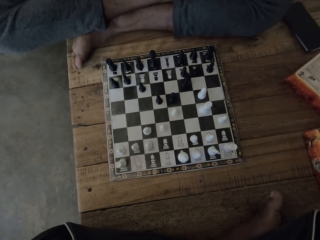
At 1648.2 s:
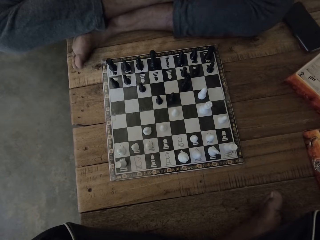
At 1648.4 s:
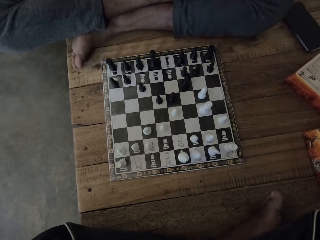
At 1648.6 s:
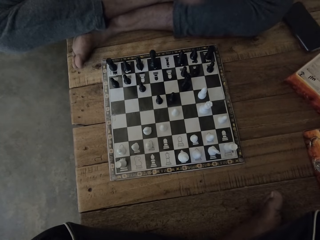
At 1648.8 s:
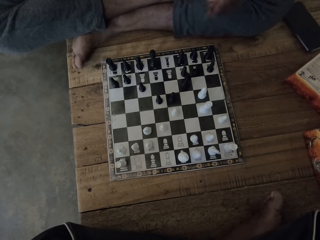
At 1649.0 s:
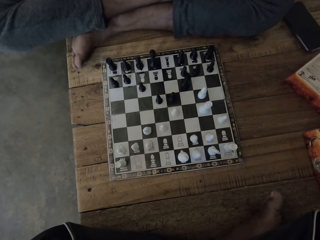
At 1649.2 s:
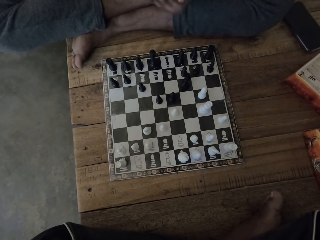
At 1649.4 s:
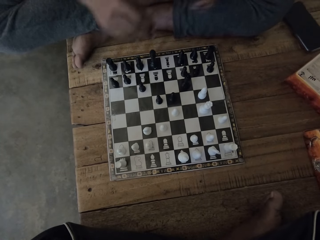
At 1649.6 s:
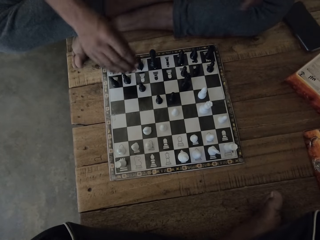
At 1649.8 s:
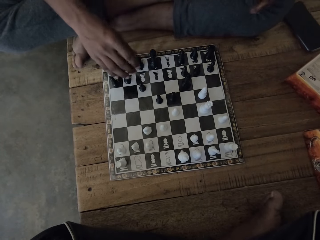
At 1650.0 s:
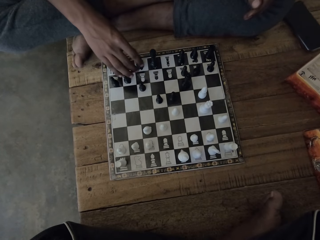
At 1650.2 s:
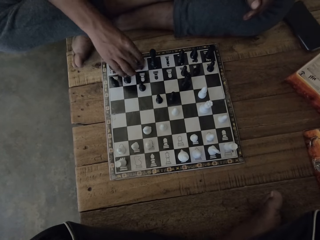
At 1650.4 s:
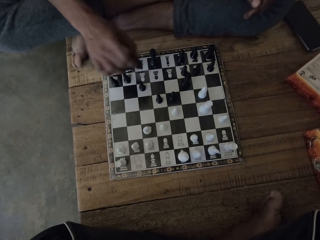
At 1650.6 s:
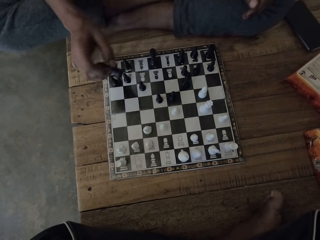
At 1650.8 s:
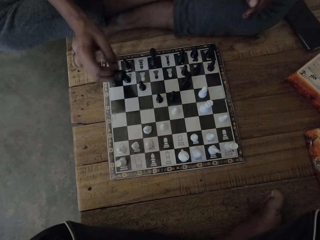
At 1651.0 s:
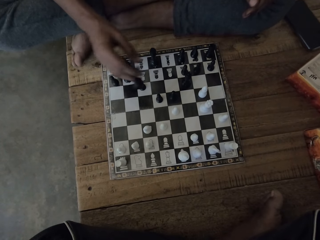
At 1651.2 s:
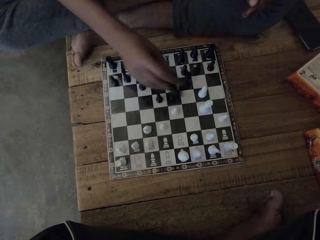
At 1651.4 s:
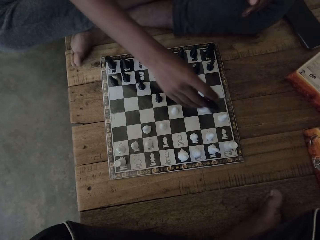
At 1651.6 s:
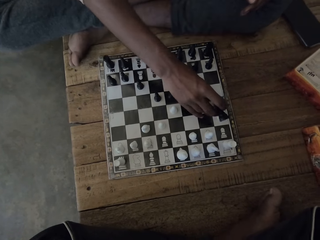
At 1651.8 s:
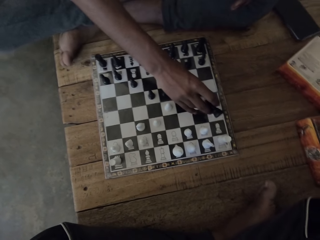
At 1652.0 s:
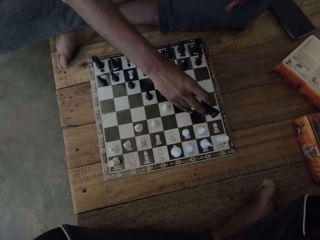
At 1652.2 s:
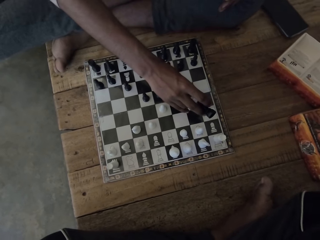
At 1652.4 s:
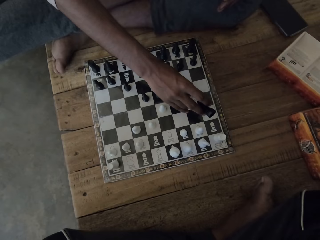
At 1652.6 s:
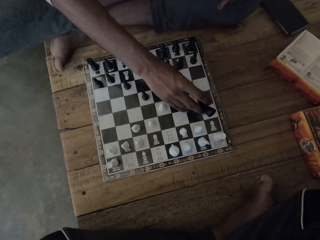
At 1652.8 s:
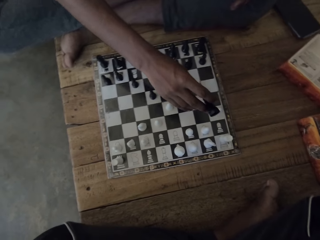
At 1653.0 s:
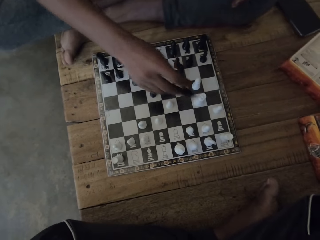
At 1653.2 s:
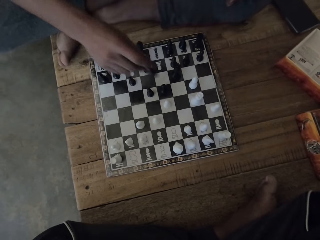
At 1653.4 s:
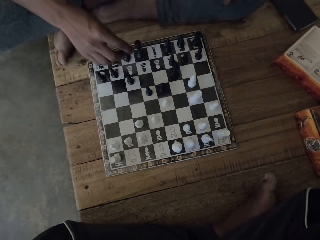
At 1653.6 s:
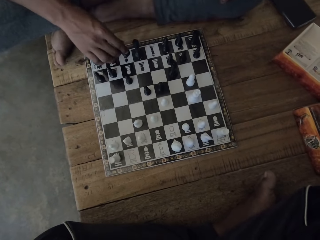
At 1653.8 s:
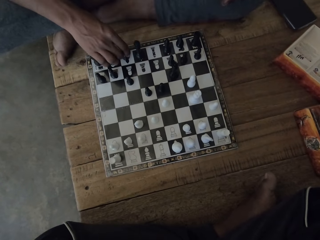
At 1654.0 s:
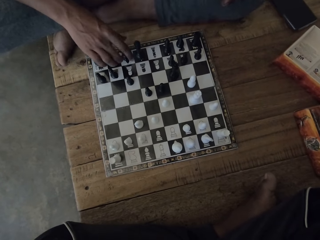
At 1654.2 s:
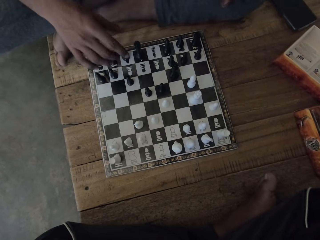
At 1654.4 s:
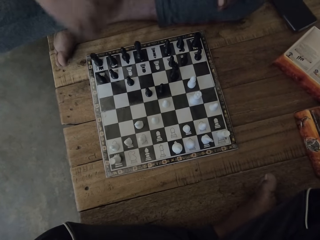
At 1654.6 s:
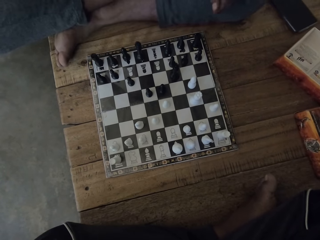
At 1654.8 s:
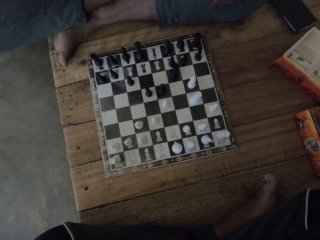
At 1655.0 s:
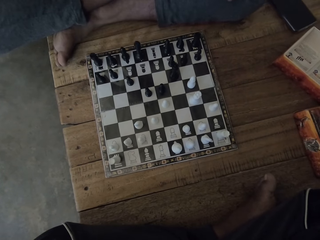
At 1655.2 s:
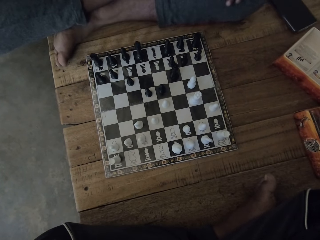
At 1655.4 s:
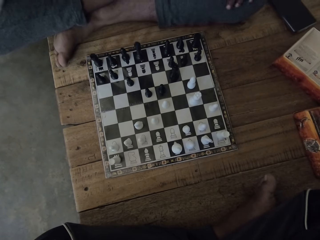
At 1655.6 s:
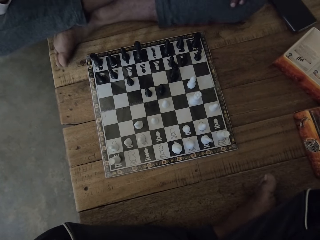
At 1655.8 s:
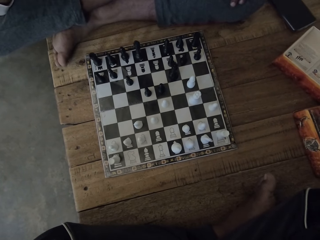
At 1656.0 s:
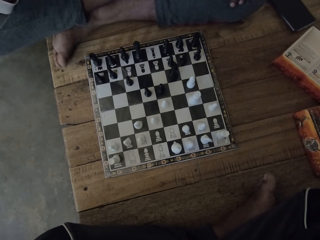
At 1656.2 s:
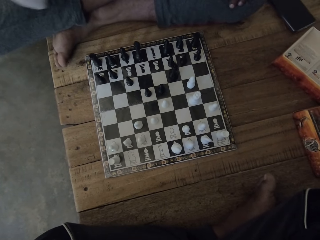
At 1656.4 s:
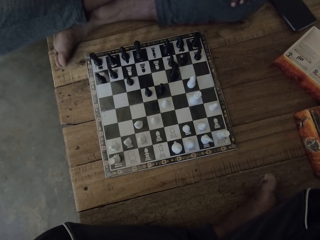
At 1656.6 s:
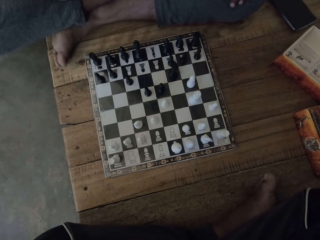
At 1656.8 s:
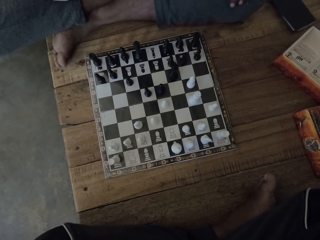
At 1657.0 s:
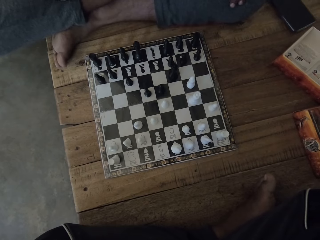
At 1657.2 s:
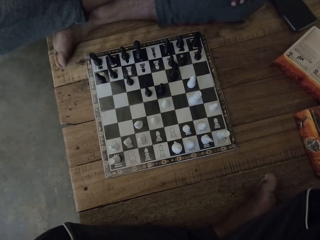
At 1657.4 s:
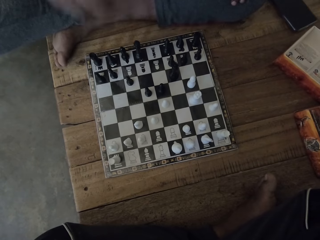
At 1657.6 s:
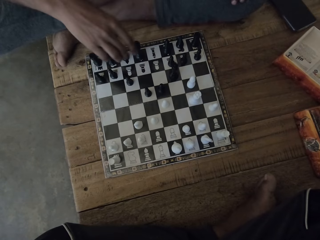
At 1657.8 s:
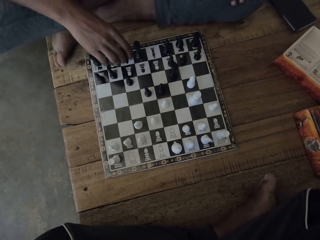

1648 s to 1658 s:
A person plays the chess game, moves the pawns and looks at the chess house.

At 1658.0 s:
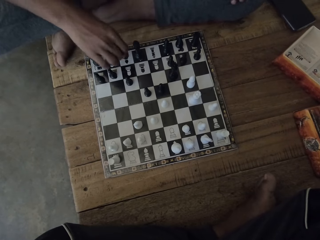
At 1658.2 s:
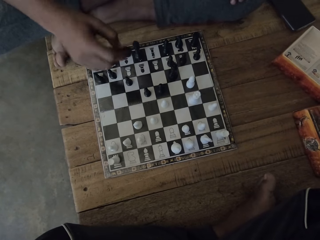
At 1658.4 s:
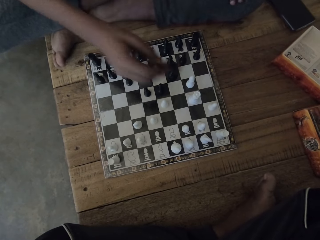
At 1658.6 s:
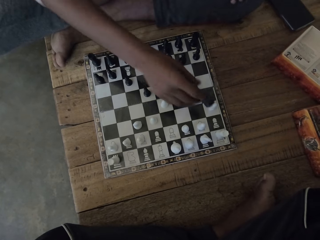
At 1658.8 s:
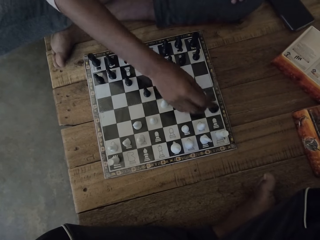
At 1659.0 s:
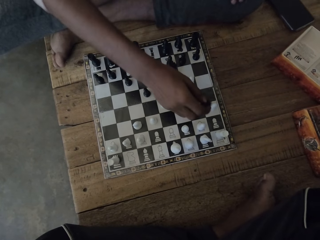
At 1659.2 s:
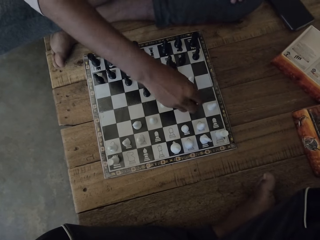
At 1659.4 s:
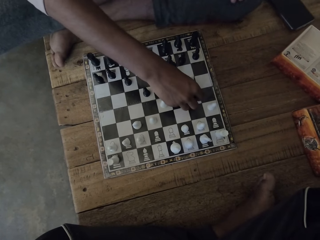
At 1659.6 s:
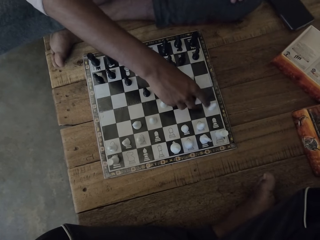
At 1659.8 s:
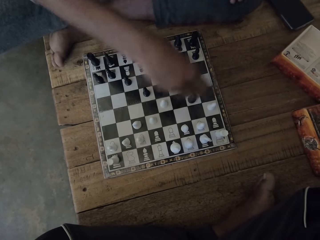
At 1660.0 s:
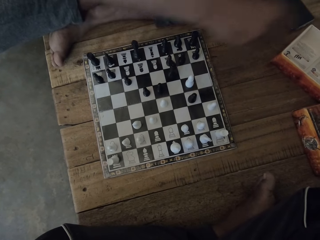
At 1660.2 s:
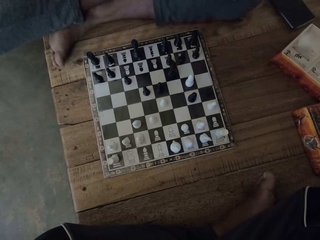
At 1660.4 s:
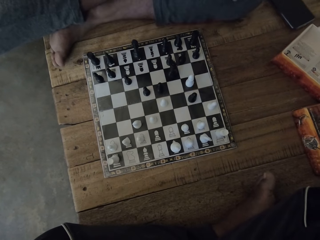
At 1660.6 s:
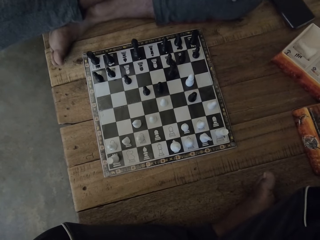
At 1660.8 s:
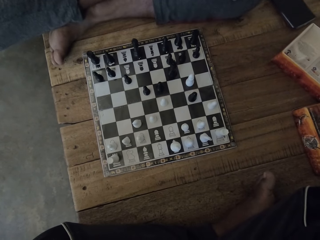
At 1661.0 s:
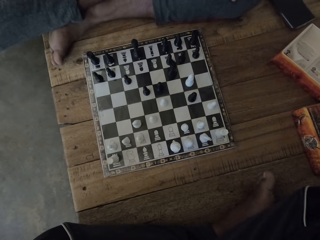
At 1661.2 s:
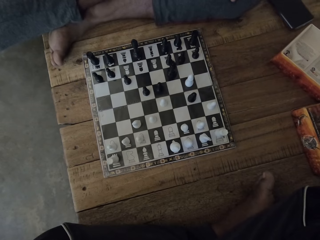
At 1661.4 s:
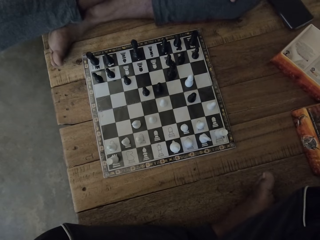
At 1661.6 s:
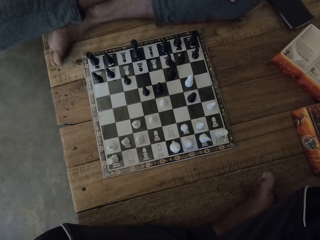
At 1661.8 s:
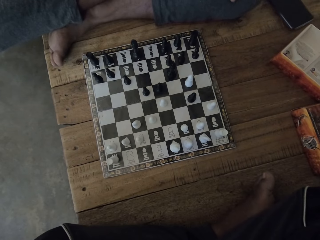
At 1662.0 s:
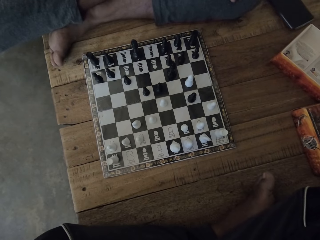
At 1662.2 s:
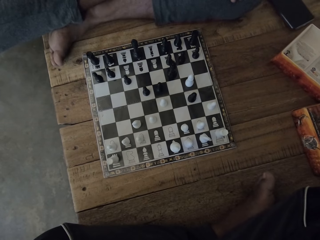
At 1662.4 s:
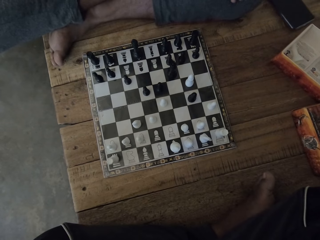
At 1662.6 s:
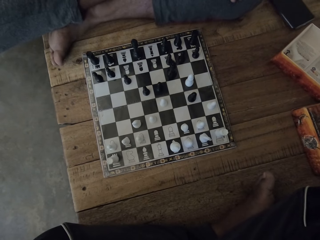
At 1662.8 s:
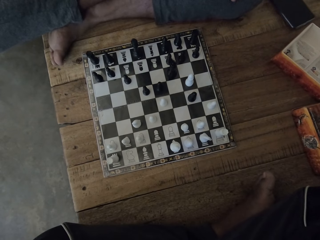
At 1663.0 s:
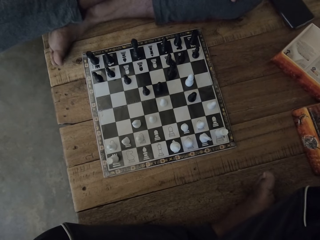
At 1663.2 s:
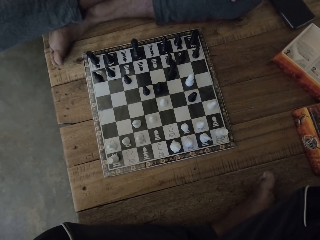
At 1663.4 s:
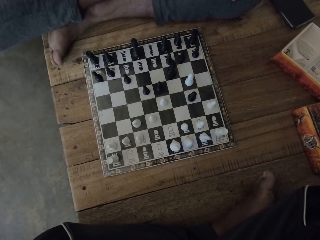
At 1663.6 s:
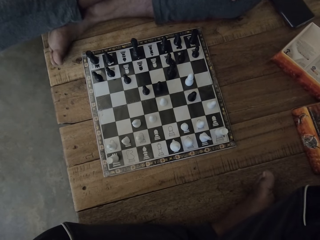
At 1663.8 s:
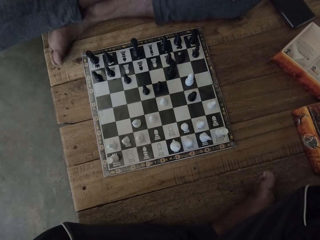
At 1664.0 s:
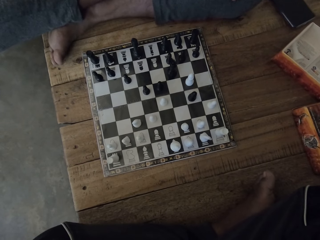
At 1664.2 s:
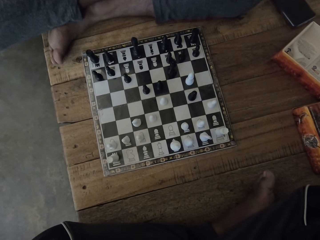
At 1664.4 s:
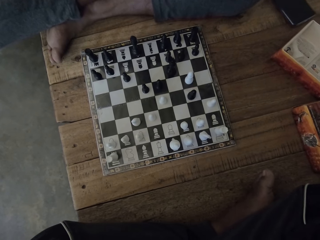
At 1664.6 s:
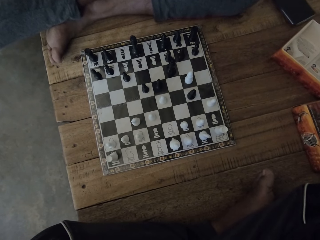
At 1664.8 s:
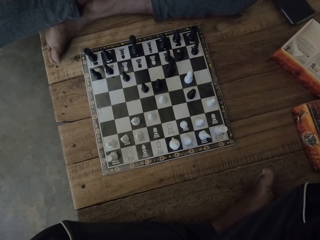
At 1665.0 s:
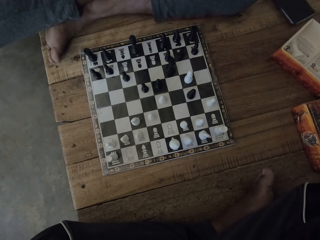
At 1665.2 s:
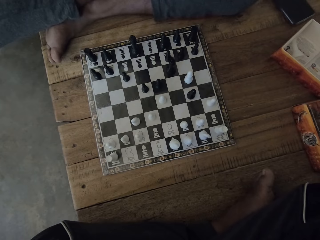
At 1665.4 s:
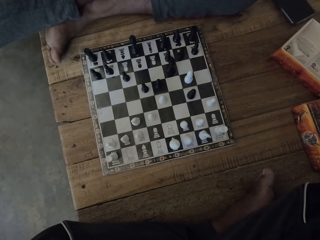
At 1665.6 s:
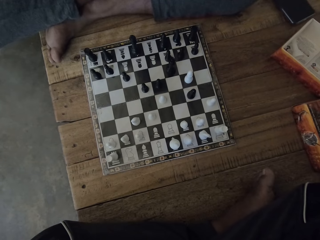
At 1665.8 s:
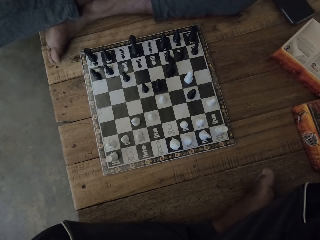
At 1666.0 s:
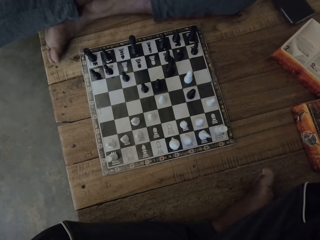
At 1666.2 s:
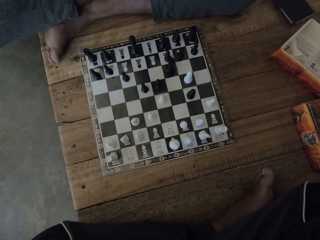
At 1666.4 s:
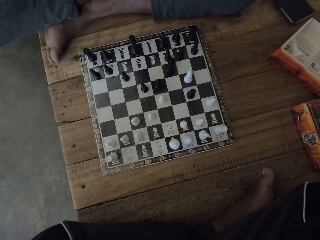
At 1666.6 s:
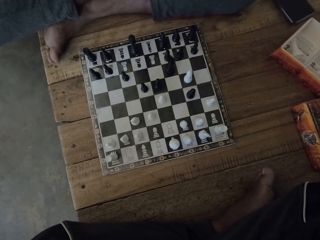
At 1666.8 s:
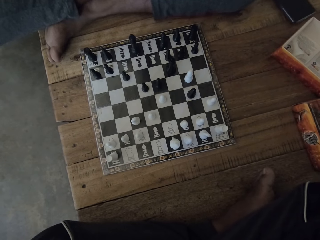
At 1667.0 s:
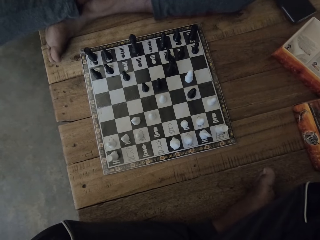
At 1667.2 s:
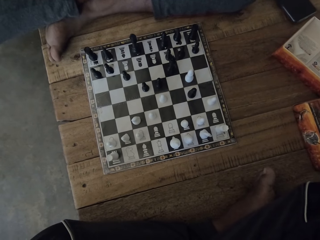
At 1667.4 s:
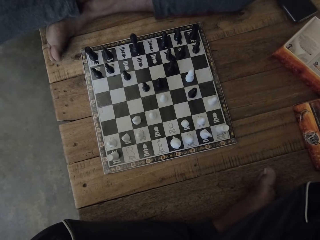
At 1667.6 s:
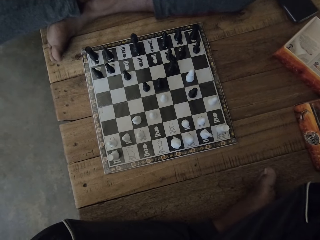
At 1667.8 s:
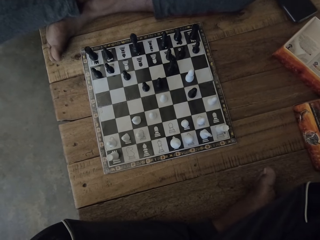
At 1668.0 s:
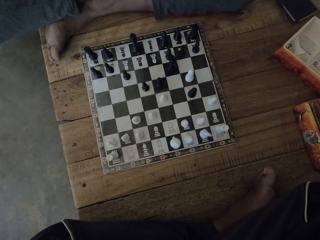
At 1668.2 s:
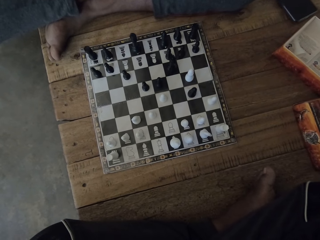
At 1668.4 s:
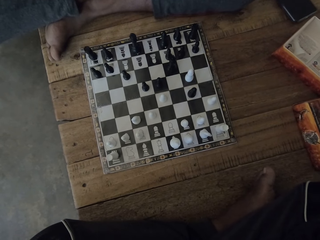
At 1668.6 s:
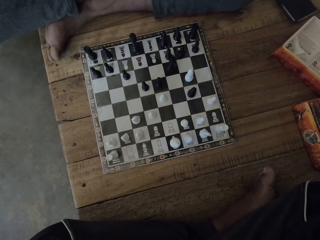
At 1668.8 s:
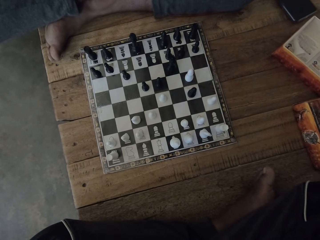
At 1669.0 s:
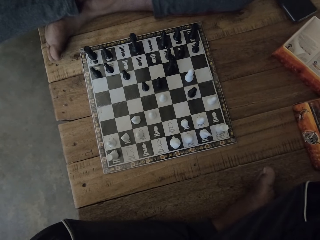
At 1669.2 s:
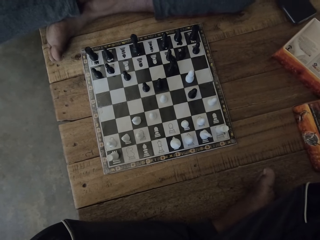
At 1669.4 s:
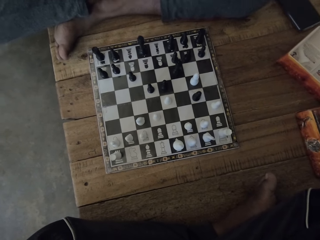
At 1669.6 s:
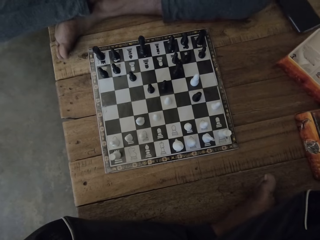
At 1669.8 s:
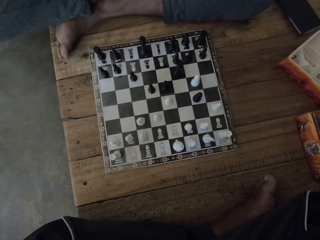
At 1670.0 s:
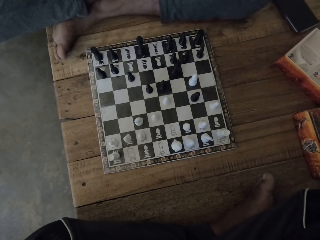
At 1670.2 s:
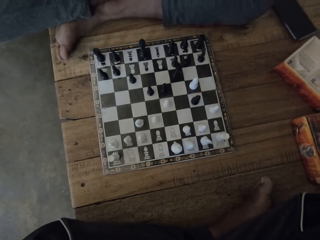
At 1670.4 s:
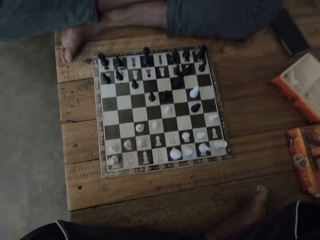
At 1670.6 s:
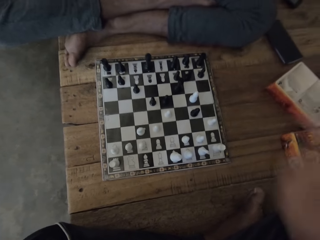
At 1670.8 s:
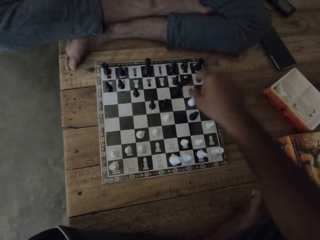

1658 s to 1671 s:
The person moves the pawns, puts the chess pawn in the box and looks at the chess.
